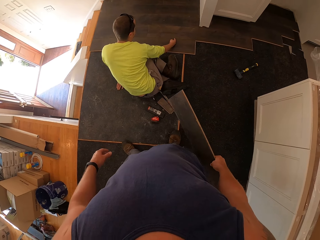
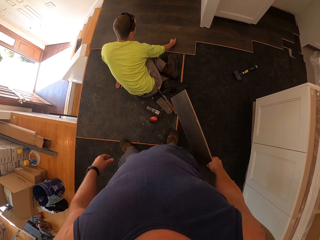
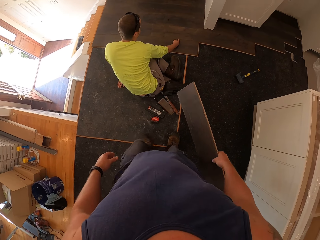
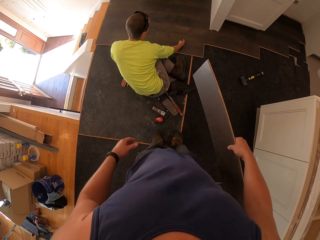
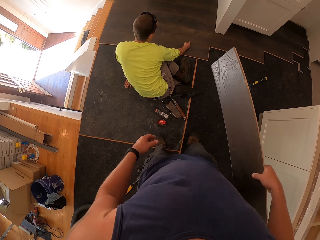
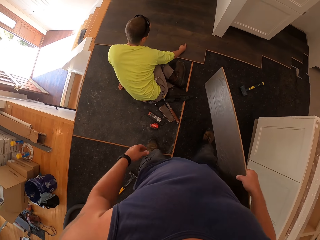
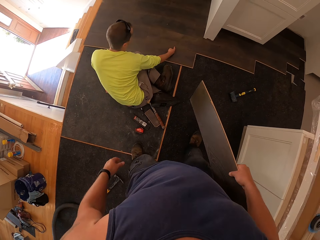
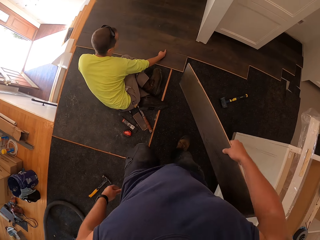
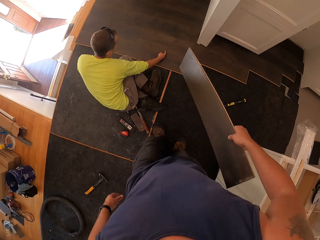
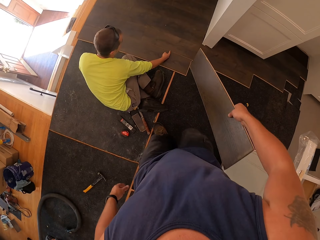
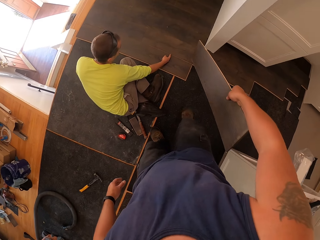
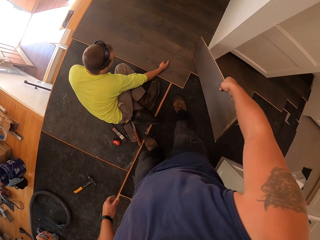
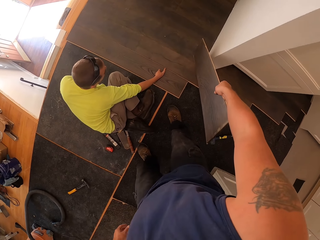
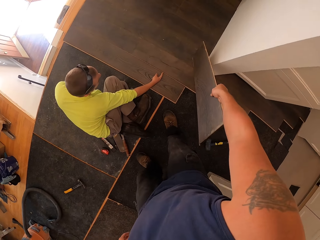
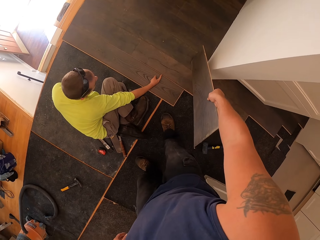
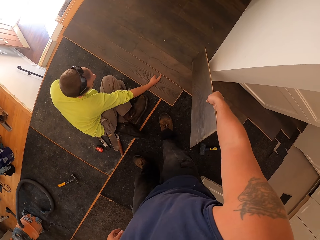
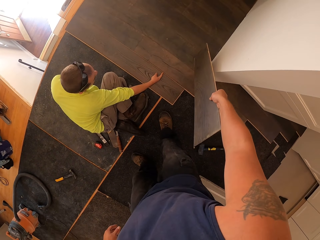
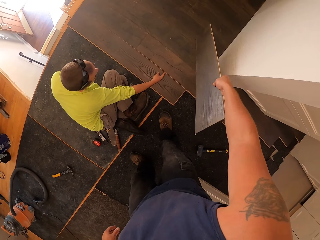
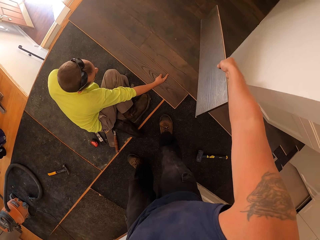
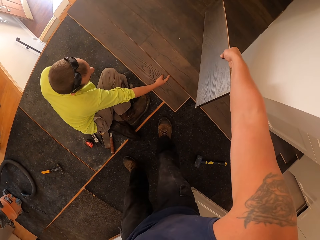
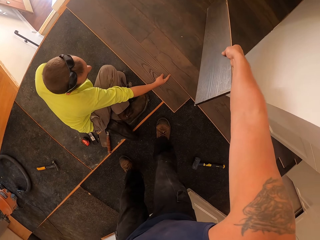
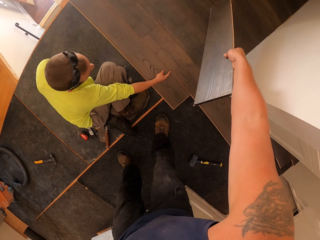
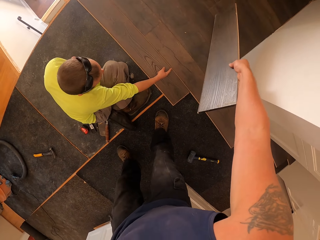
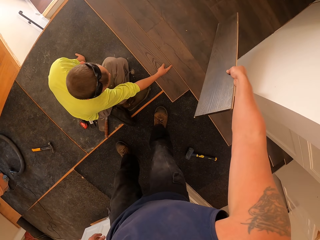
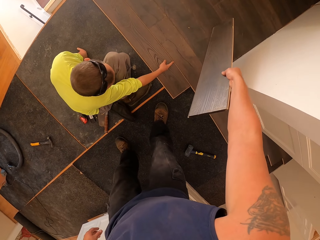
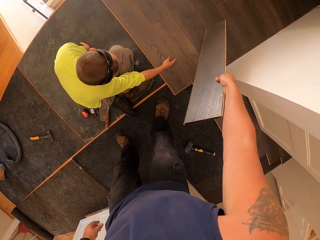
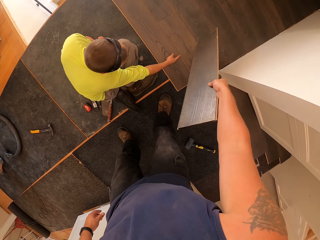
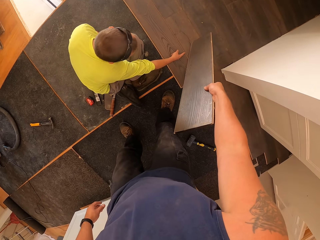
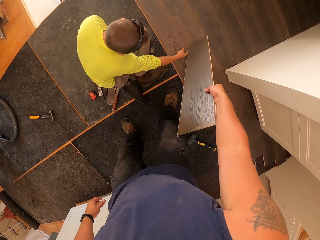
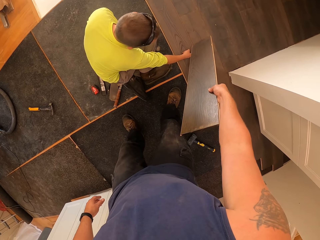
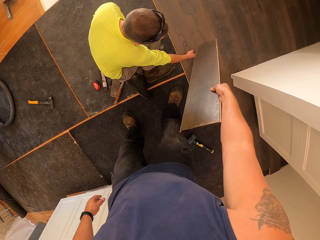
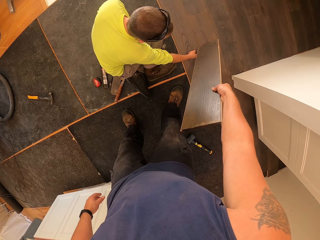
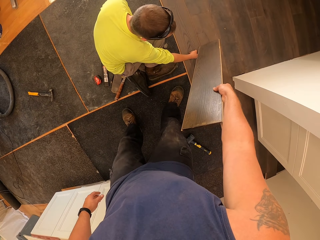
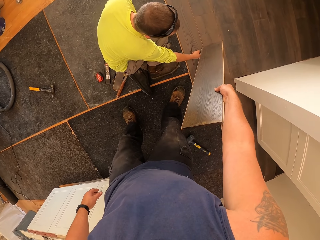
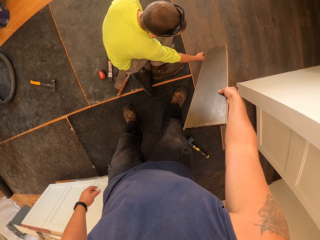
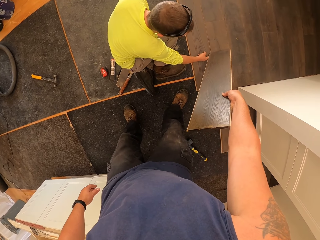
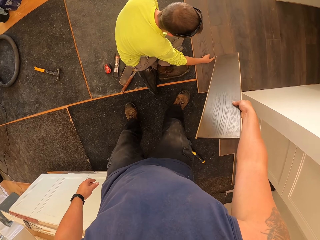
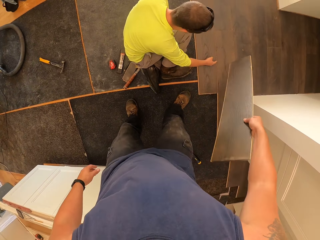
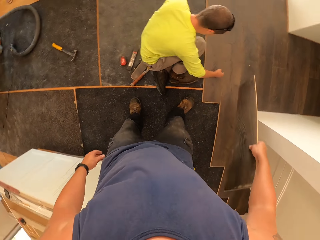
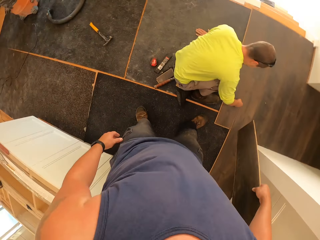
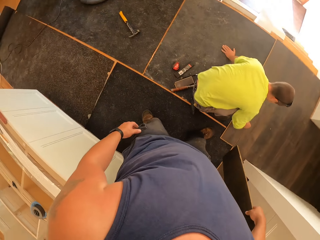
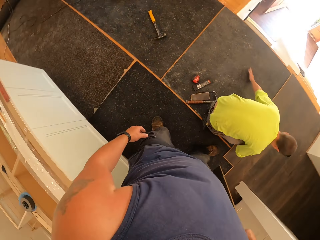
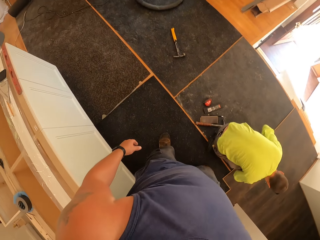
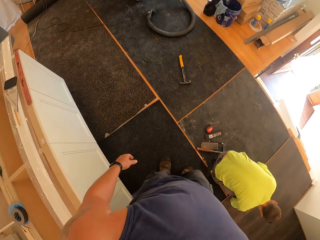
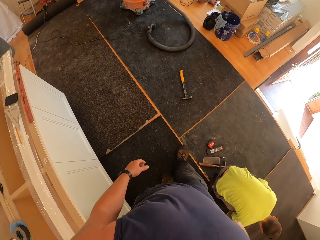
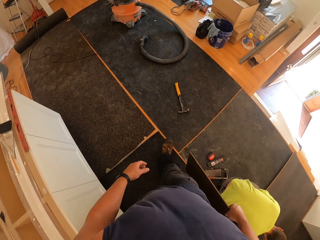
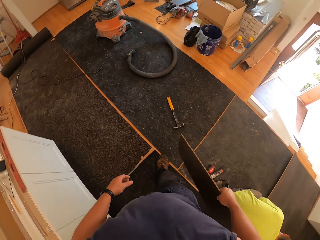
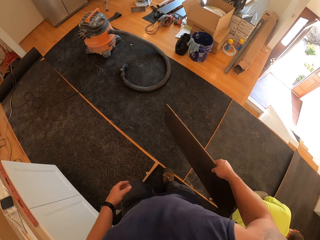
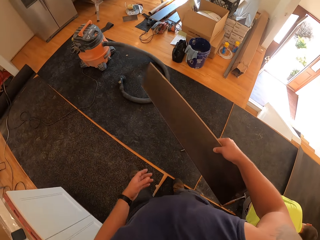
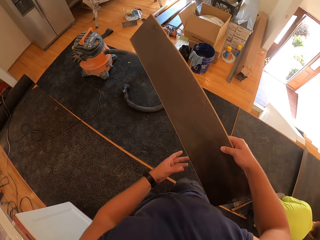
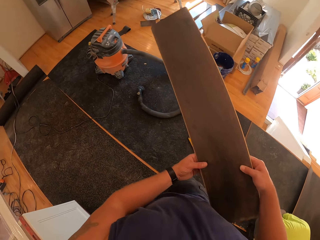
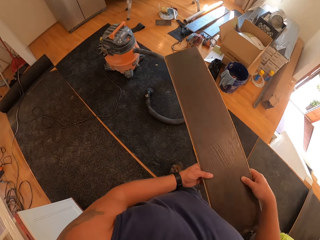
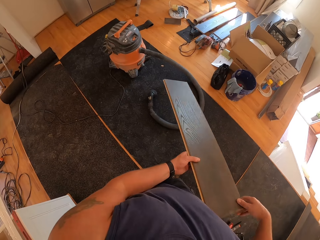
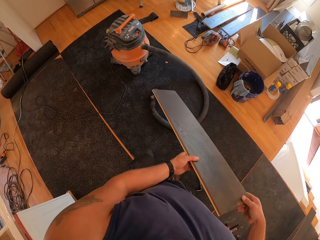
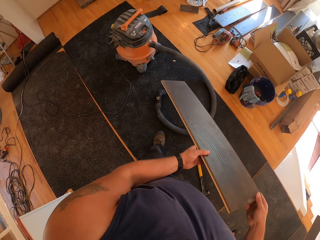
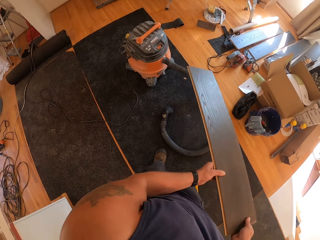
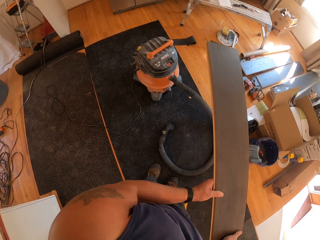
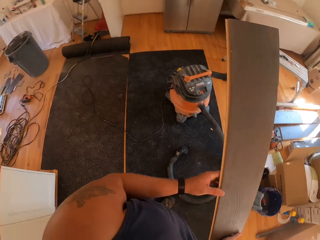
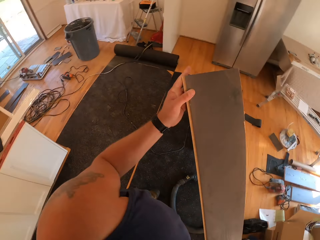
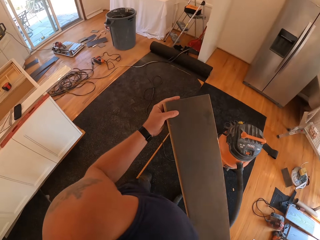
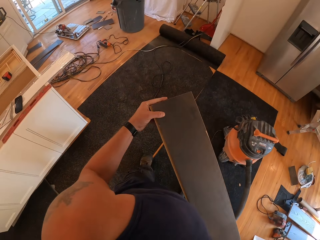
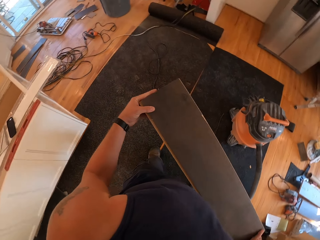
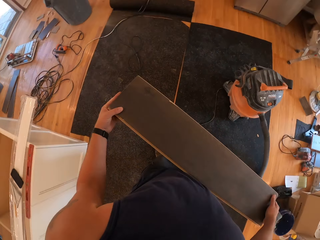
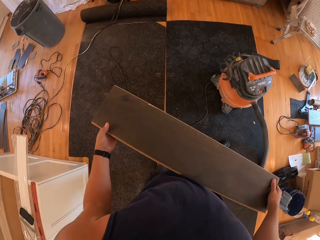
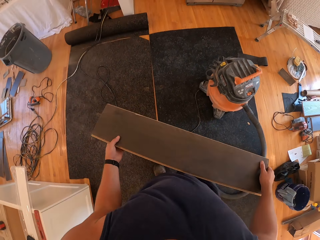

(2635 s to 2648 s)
A worker fixes a kerdi board. The camera wearer interacts with the worker. They fix the kerdi board. They walk from the worker in the room.

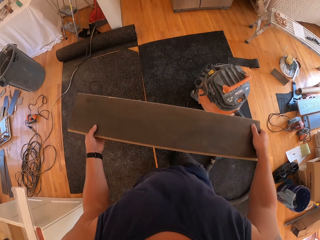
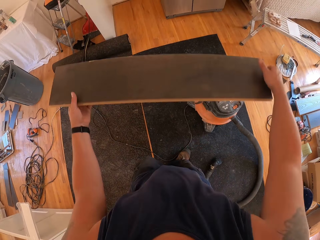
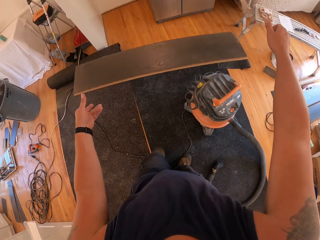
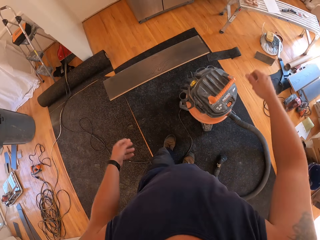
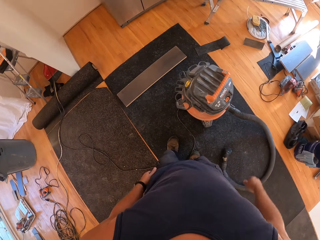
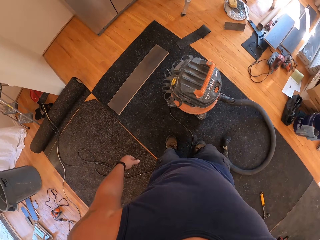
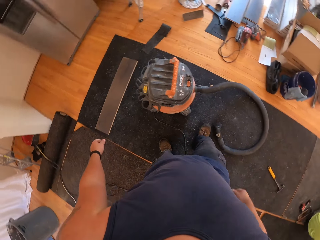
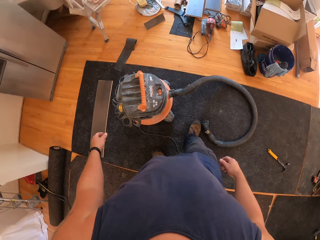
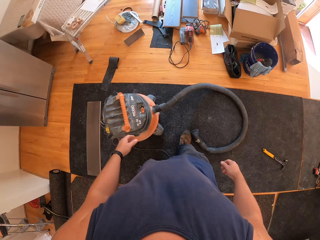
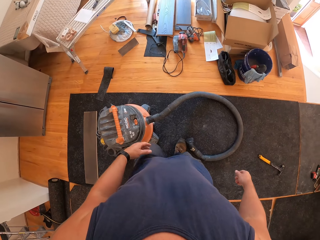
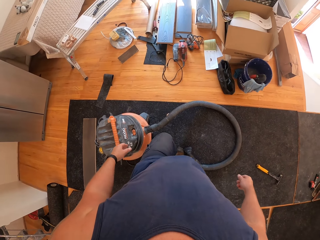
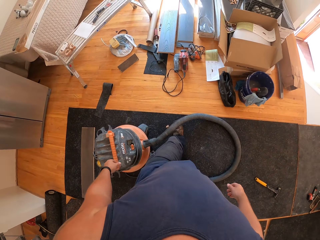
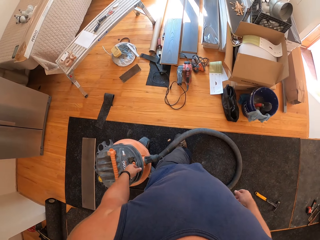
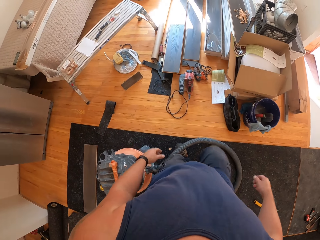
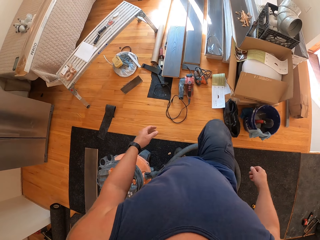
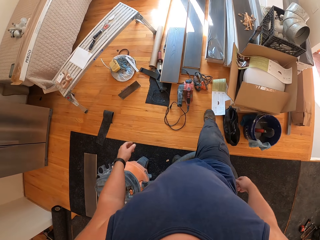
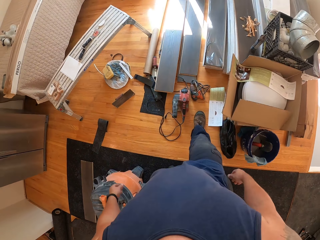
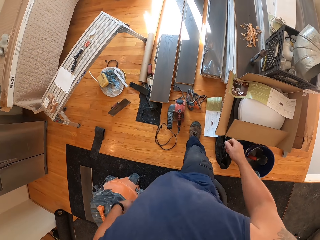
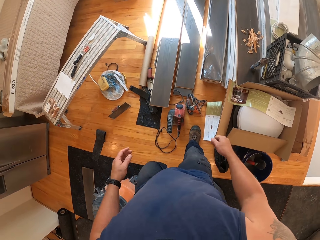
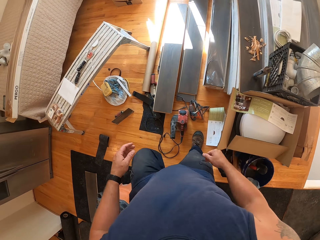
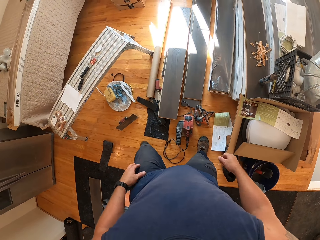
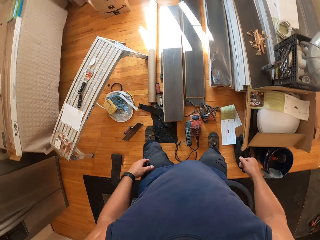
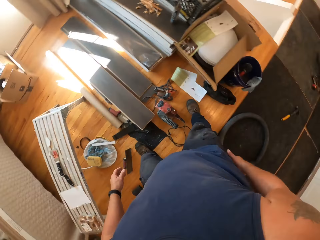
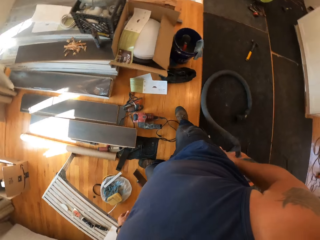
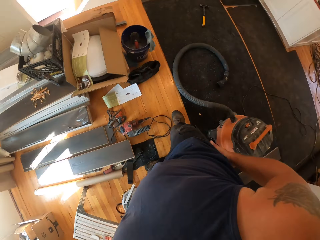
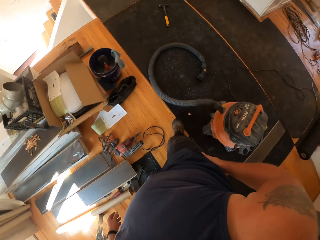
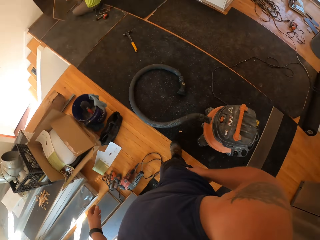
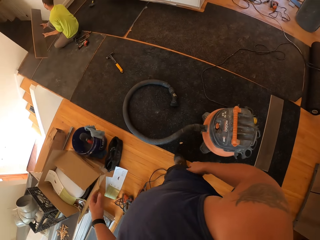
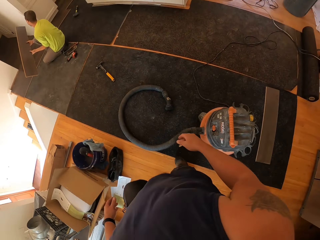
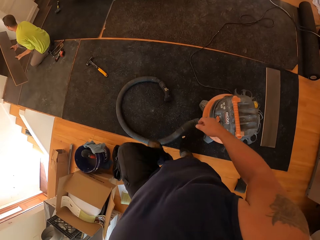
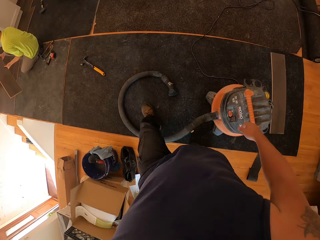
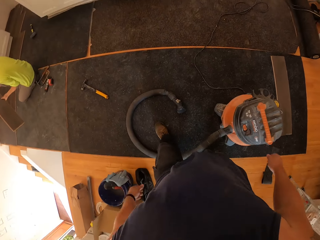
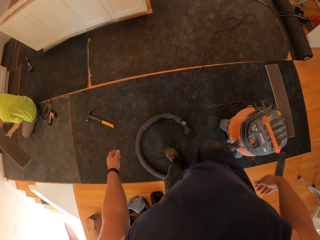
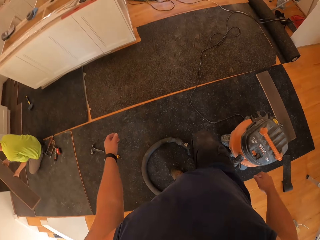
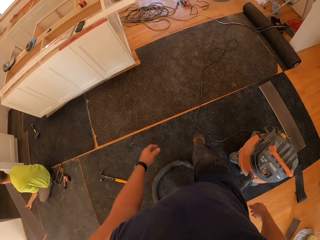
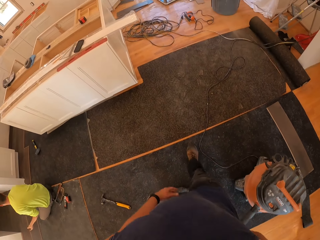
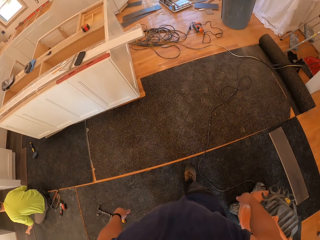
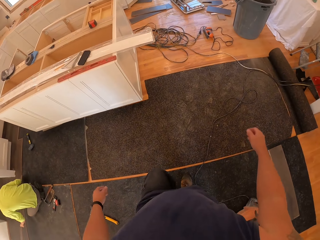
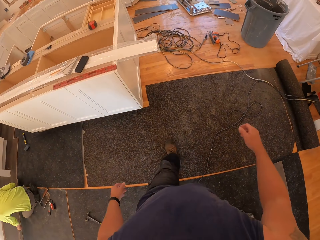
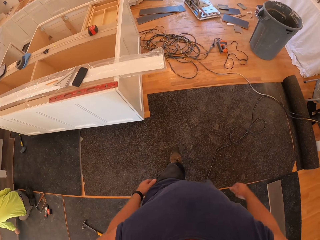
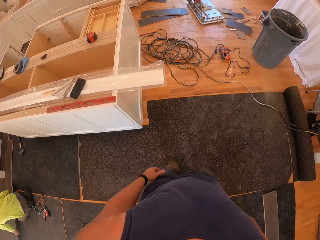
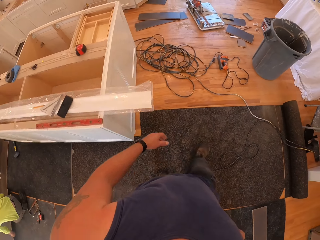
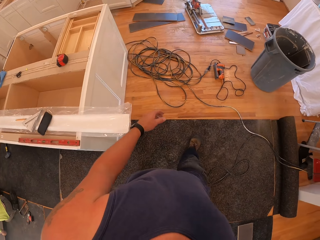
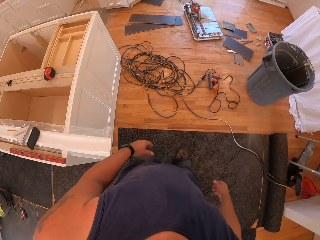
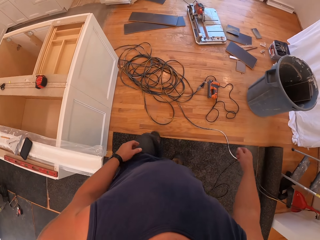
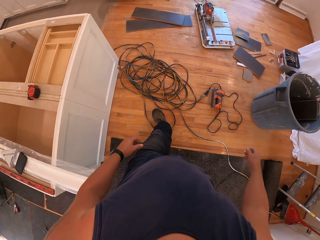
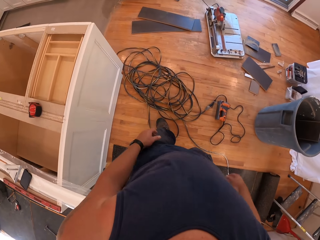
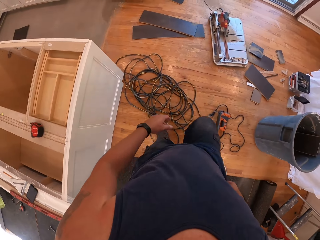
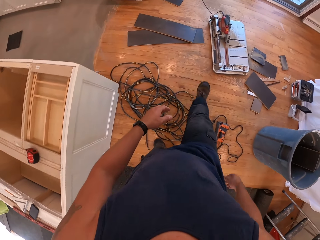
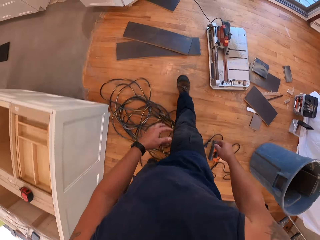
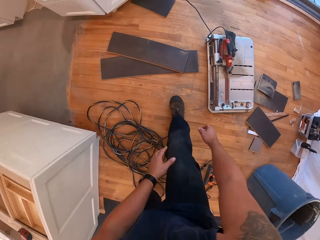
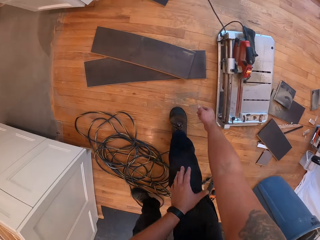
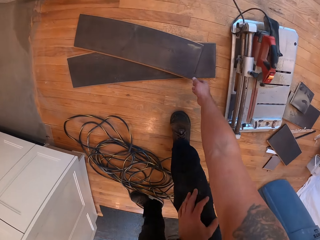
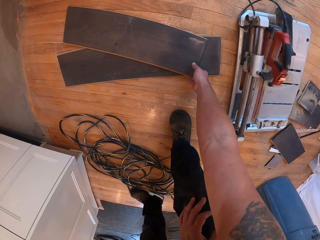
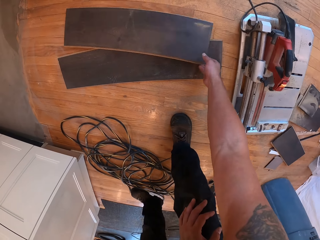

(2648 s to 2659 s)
The camera wearer throws the plywood on the floor with both hands. They walk around in the apartment.
